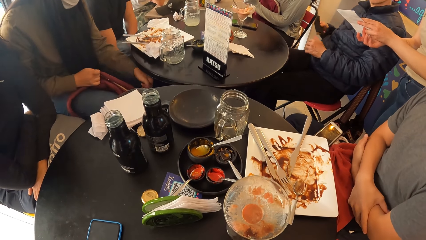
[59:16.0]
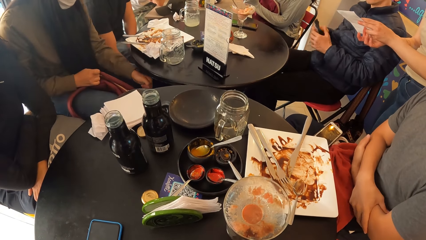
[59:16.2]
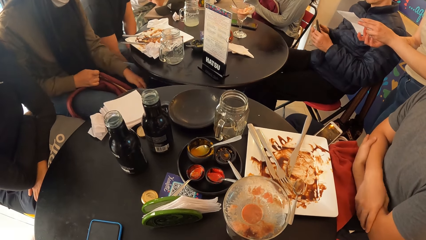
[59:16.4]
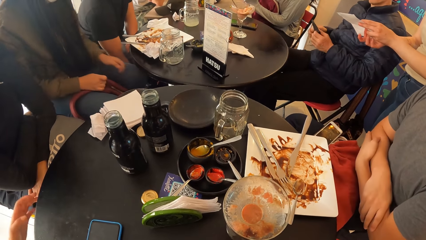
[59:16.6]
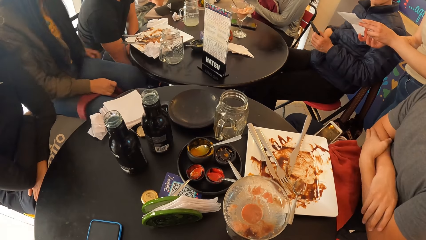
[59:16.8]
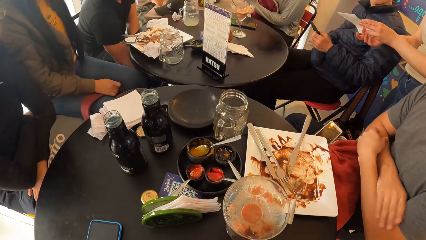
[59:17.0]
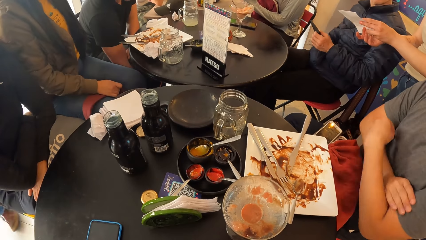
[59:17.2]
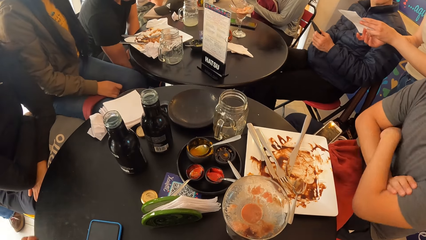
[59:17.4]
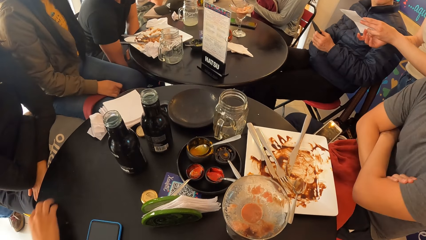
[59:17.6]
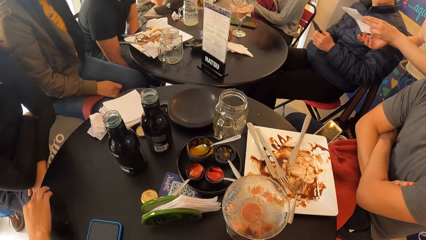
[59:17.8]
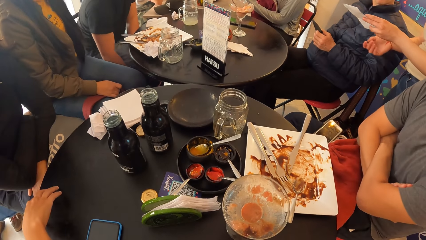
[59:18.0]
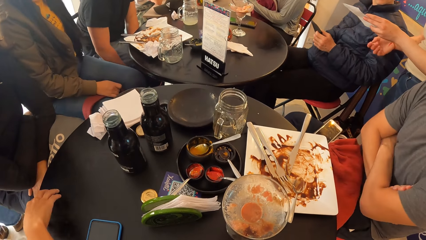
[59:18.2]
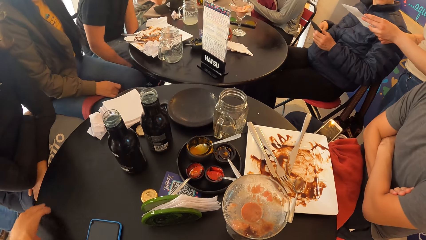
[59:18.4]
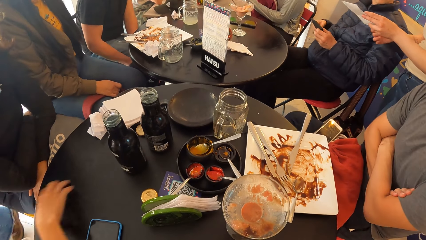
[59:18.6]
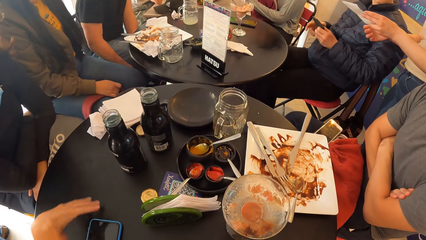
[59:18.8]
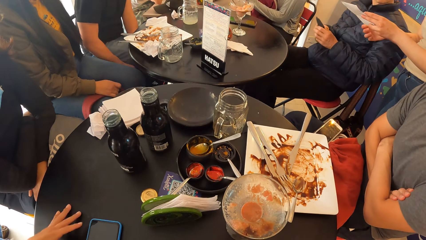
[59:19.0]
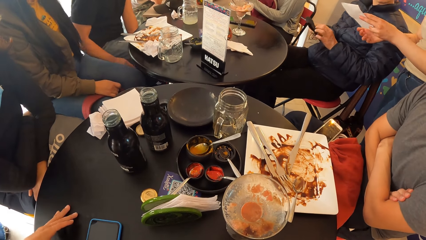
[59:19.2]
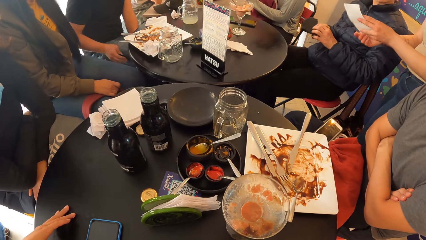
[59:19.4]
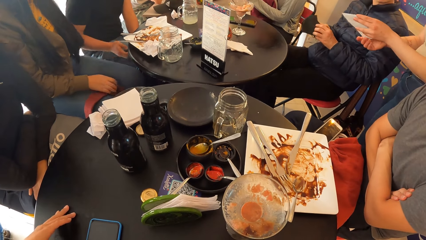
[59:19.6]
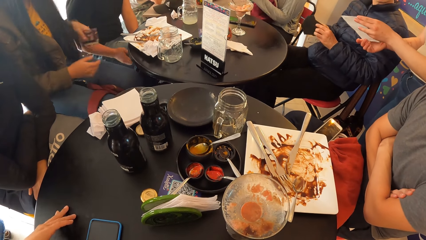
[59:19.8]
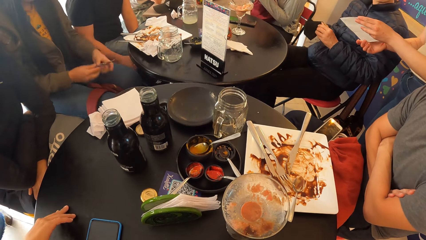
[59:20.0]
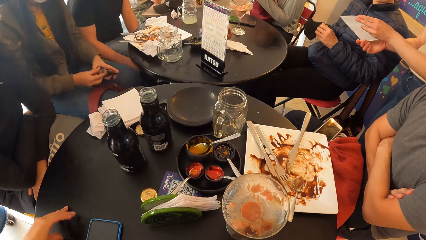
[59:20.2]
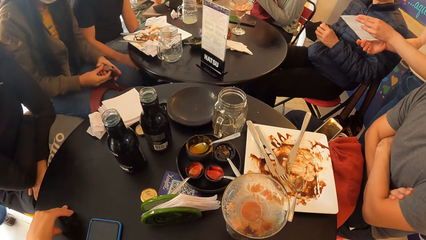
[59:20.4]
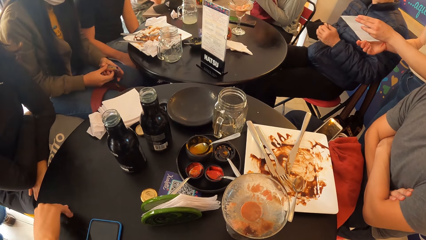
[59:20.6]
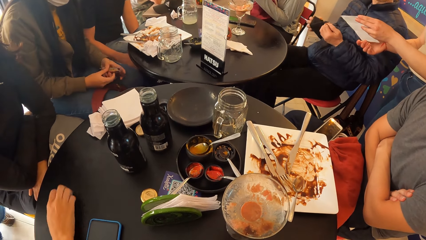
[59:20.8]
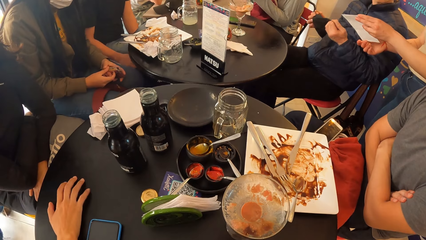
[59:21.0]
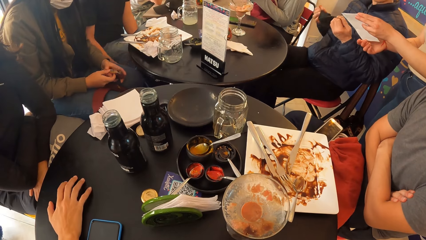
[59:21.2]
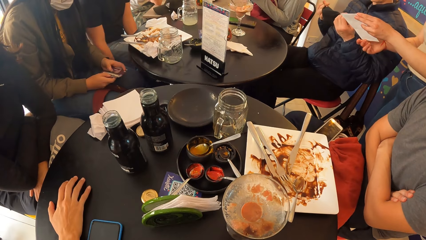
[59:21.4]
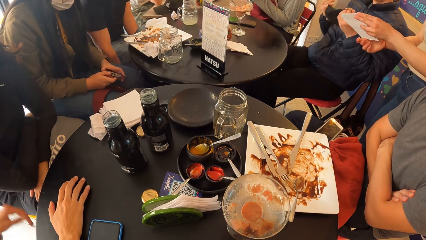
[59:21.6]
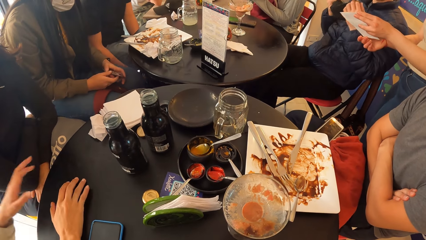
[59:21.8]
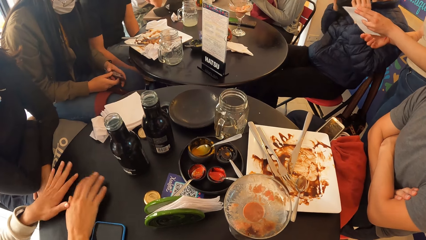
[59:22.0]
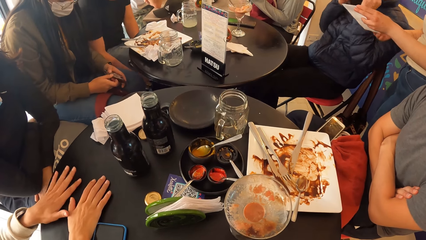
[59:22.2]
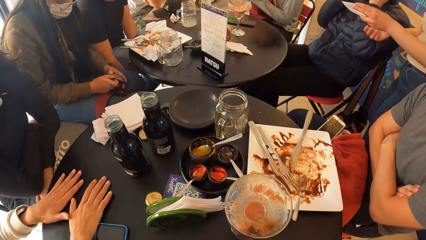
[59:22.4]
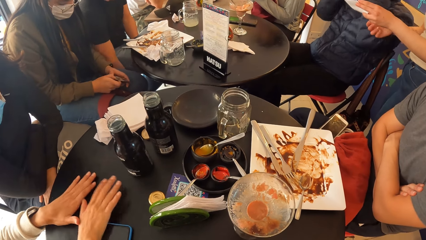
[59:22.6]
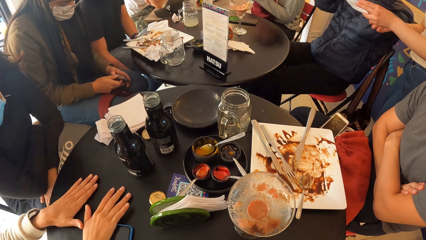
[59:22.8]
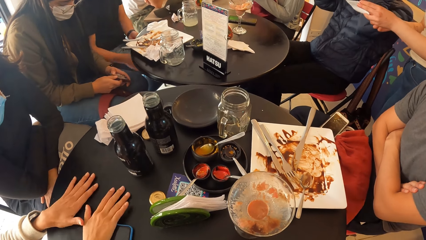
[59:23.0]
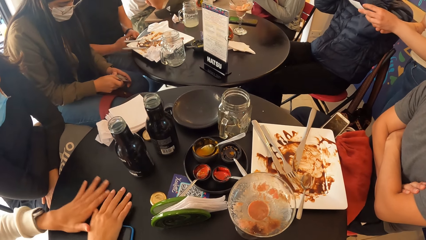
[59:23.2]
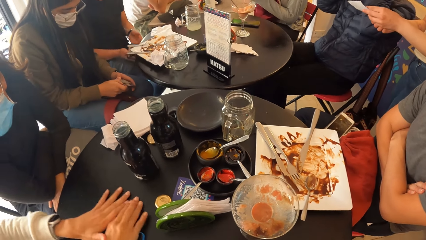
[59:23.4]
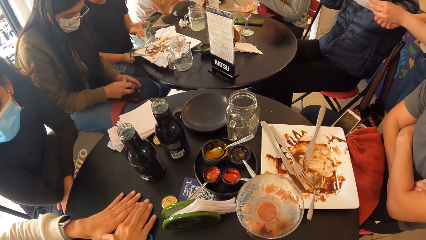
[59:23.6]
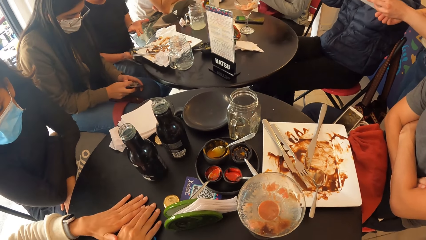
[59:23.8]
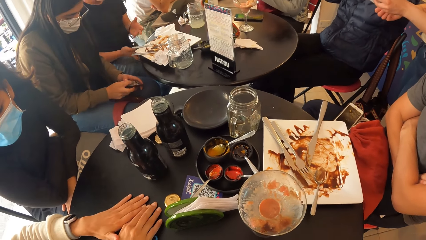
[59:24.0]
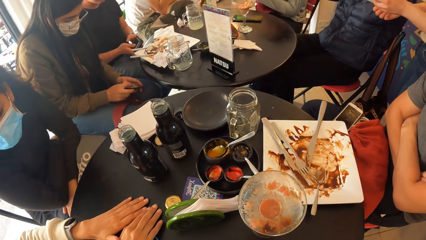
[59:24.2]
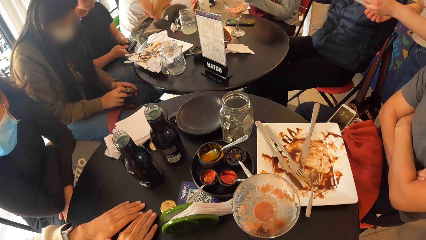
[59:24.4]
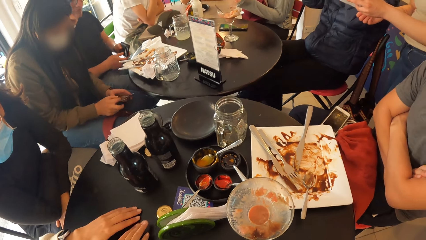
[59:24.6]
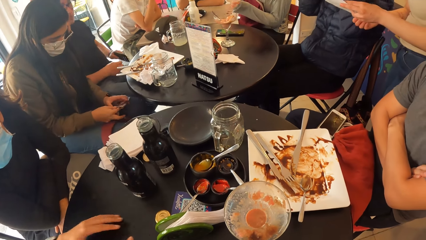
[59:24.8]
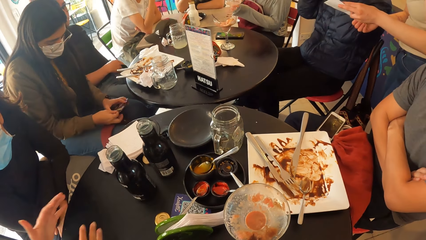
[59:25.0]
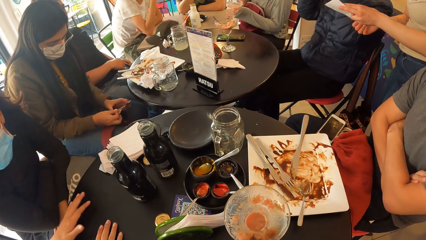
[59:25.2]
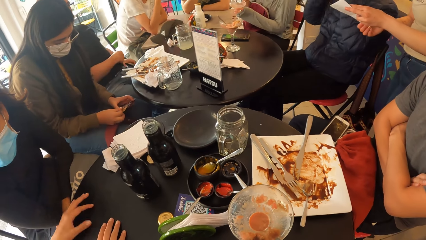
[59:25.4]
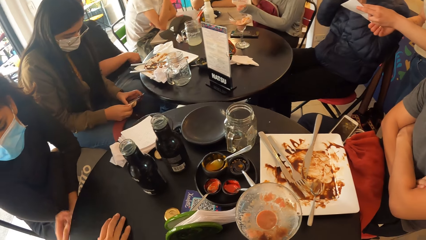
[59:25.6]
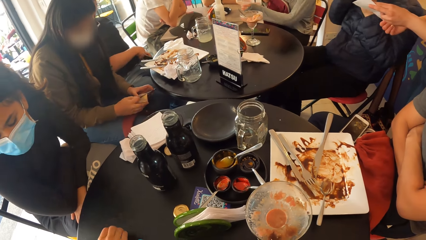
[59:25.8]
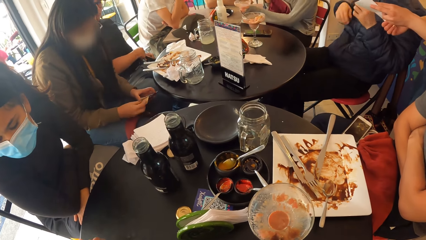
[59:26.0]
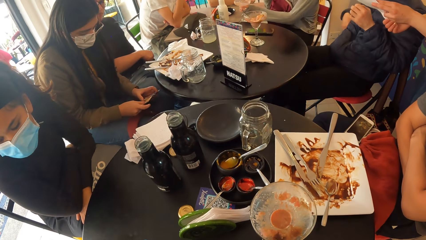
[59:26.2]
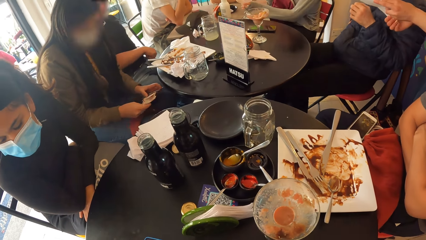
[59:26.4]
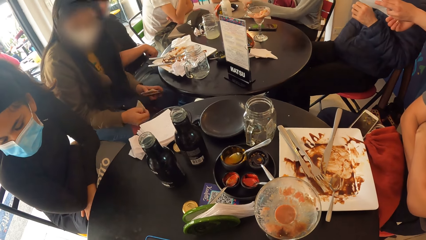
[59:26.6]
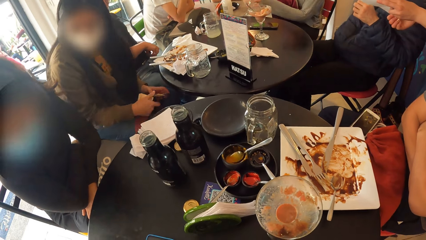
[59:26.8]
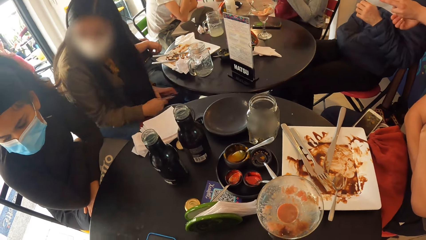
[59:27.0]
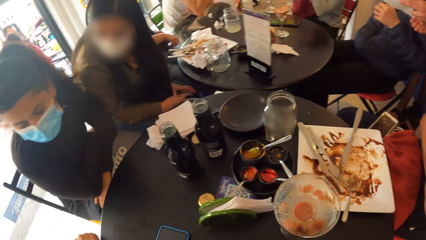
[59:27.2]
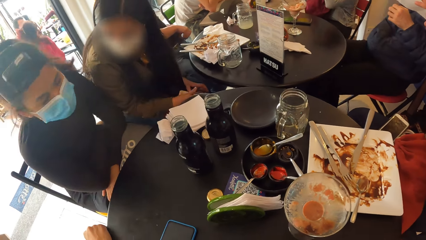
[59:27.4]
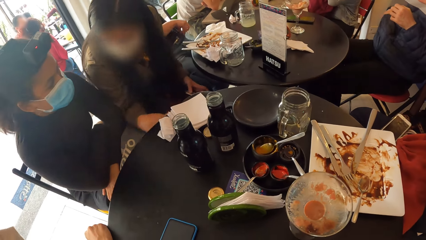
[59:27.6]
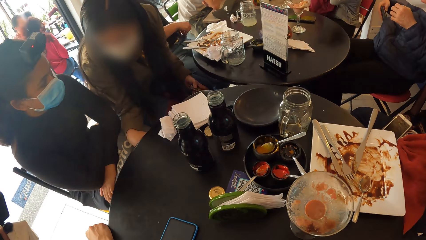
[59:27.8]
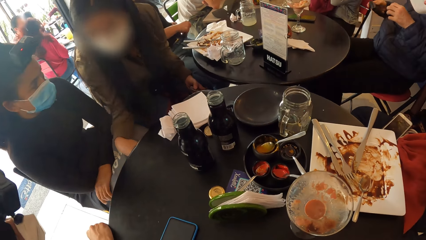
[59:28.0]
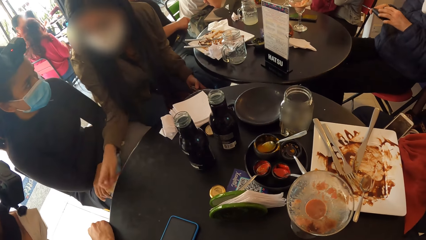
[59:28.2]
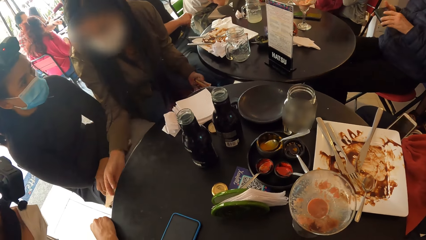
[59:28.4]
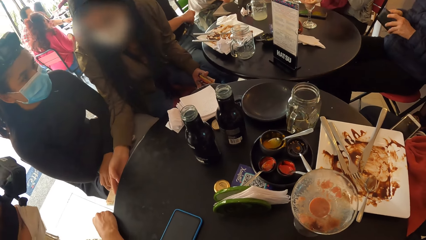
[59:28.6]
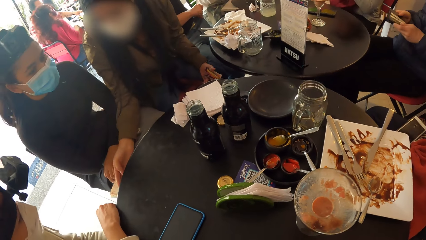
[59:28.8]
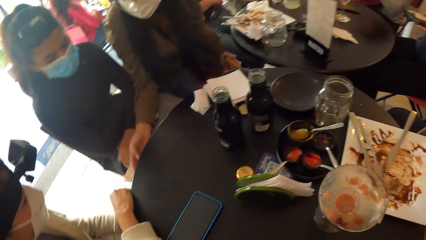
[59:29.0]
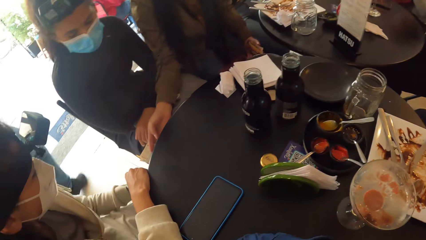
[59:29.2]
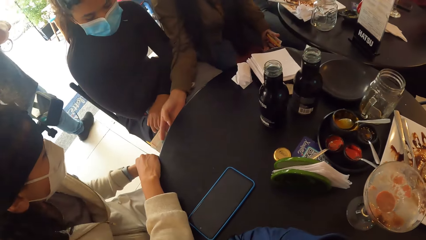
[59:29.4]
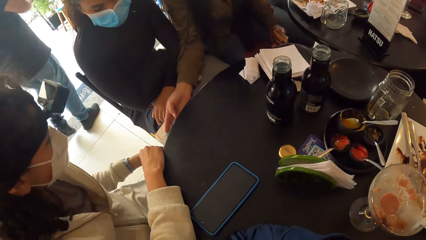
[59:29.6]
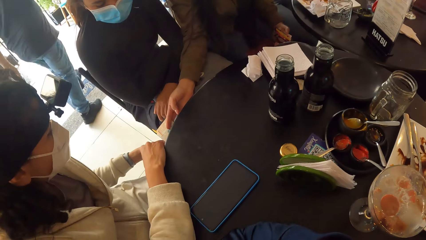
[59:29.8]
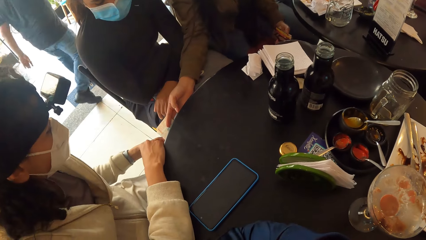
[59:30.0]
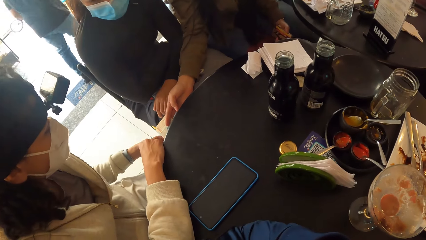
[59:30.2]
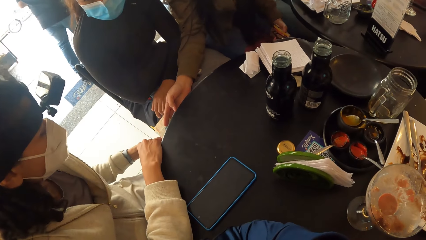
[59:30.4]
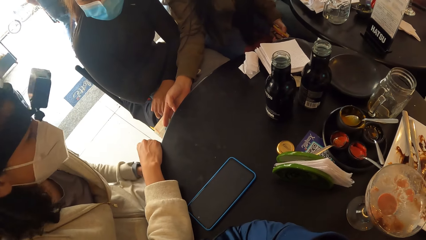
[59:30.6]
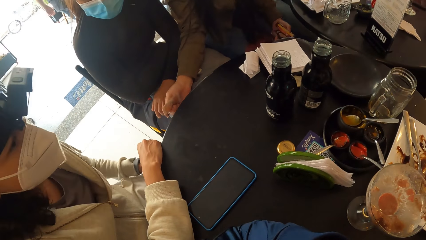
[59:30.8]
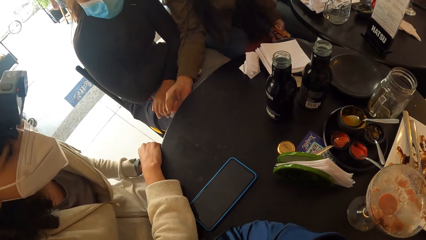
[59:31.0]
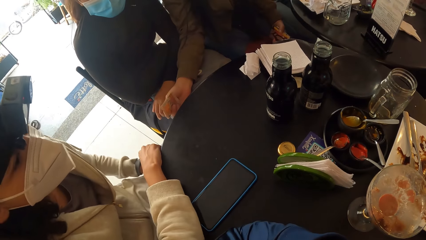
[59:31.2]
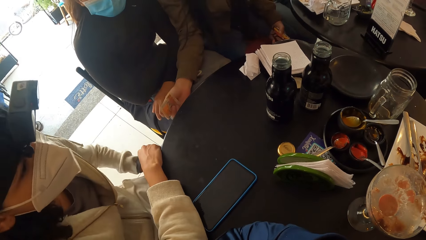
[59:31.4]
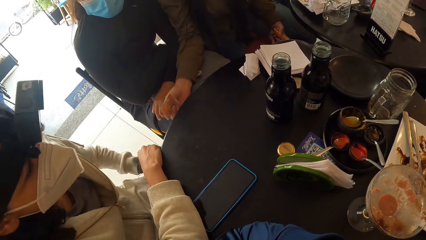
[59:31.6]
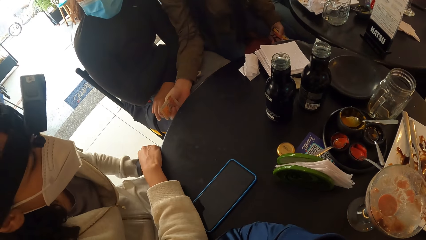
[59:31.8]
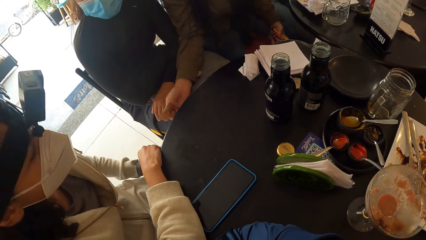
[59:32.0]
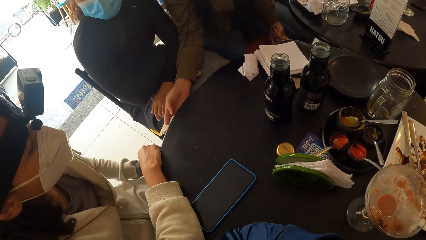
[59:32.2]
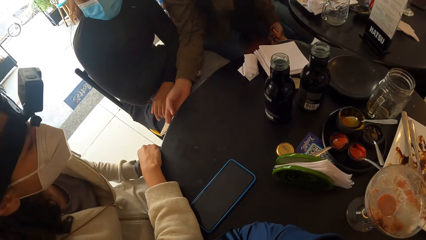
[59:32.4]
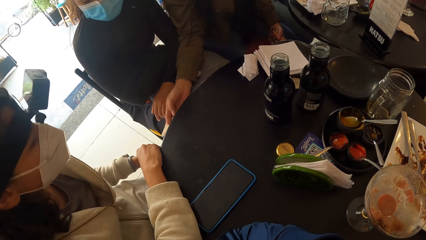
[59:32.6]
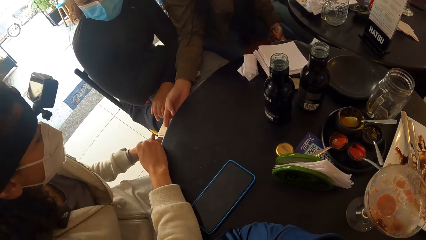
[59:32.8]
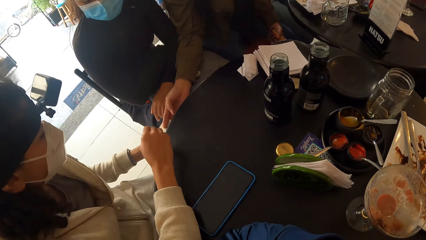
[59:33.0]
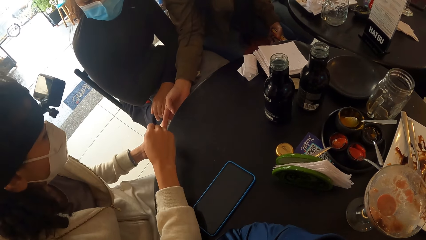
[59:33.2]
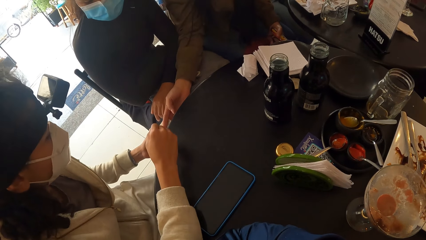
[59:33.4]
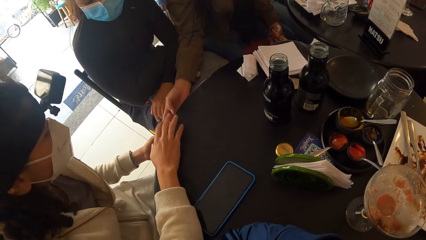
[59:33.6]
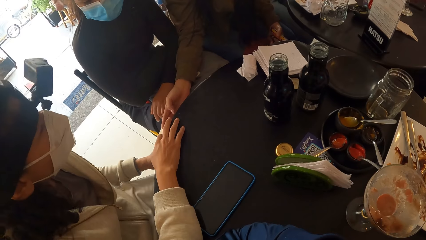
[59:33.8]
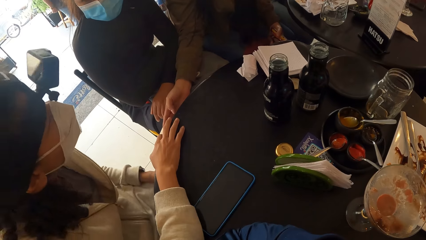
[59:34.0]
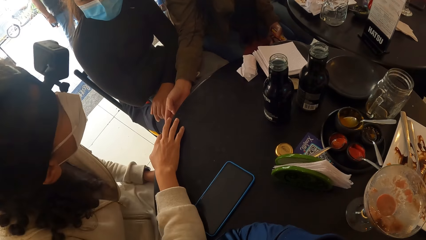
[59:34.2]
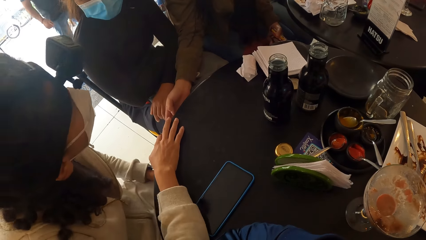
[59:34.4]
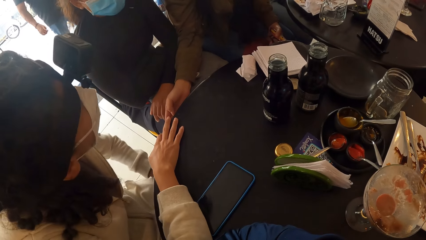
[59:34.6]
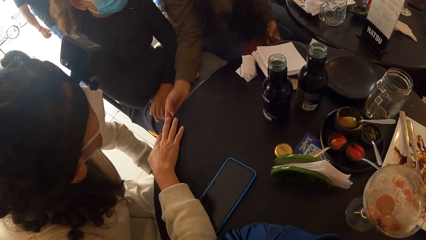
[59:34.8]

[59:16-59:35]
A woman brings out a wallet from her back pocket with her left hand and searches the wallet with both hands. A man wears the face mask with both hands. Another woman places both hands on the blue phone on the table. Another man brings out a wallet from the backpack with his left hand and puts the wallet in his pocket with his right hand. The first woman brings out a currency from the wallet with her right hand. The first man brings out a wallet from his pocket with his right hand. The first woman stretches the currency to the other woman.
